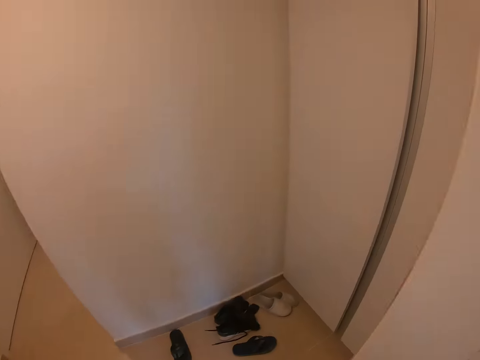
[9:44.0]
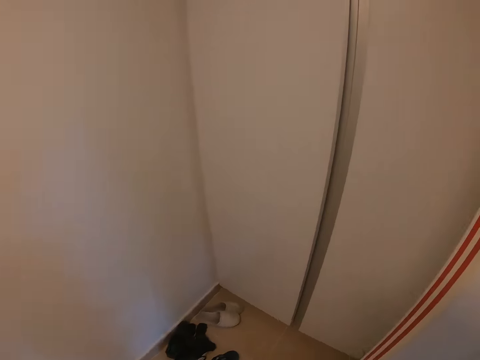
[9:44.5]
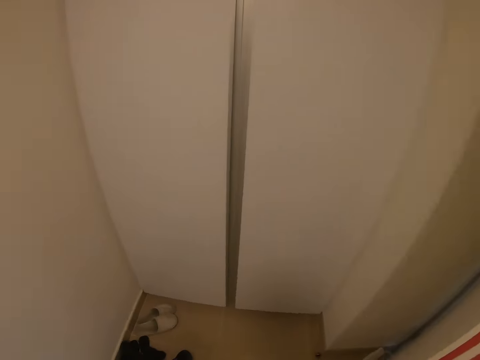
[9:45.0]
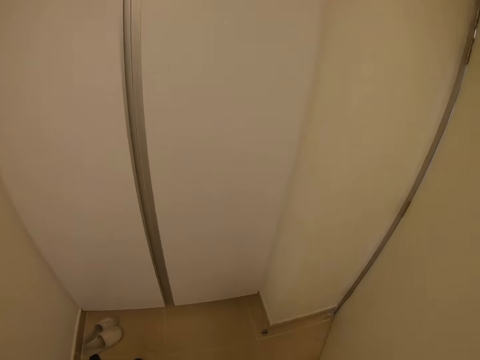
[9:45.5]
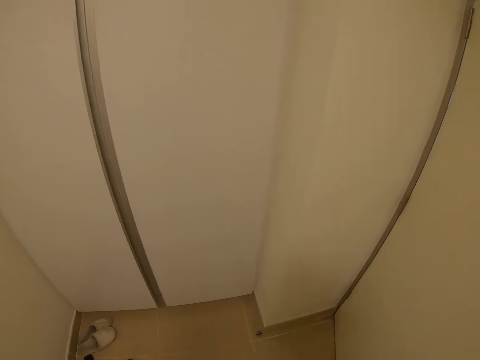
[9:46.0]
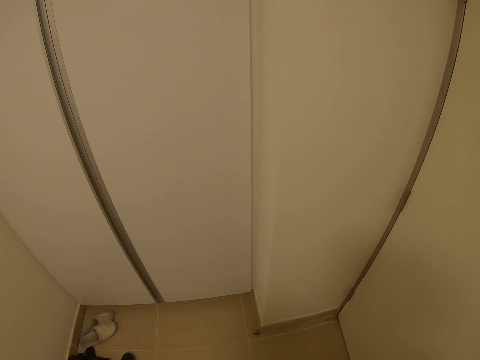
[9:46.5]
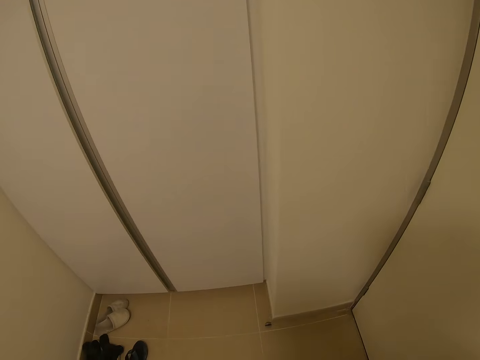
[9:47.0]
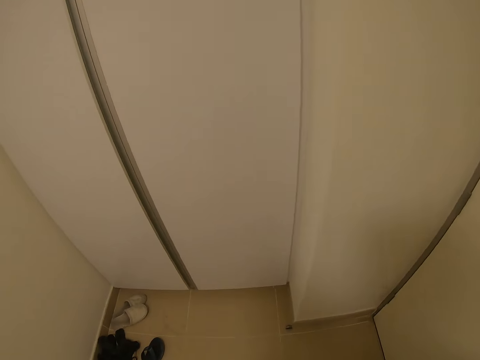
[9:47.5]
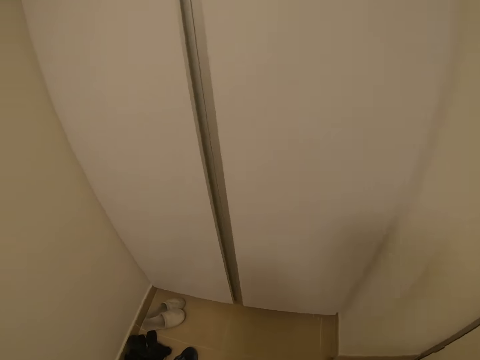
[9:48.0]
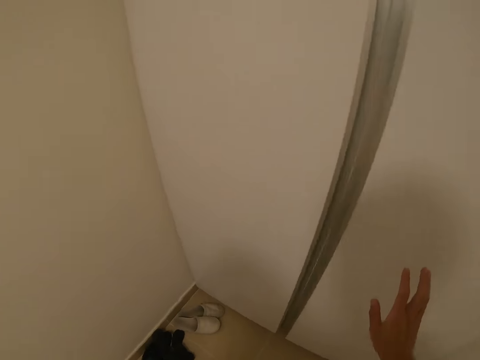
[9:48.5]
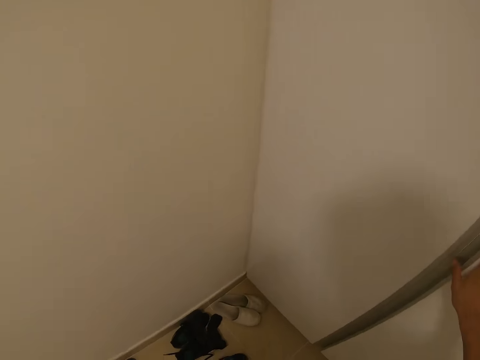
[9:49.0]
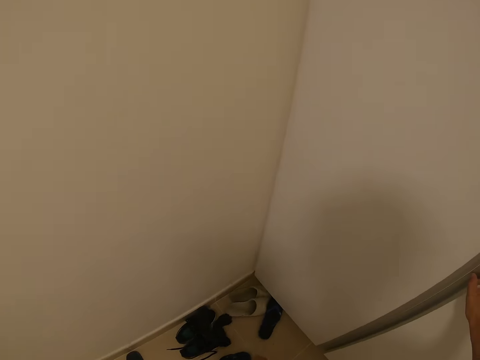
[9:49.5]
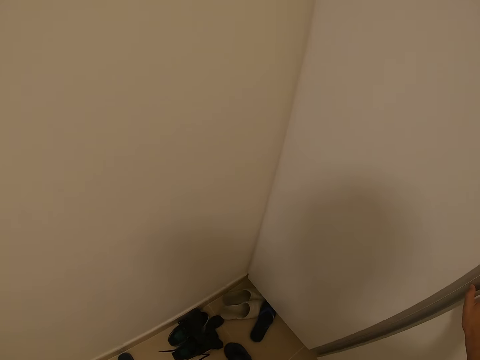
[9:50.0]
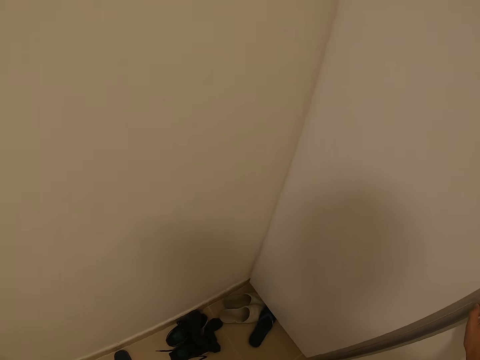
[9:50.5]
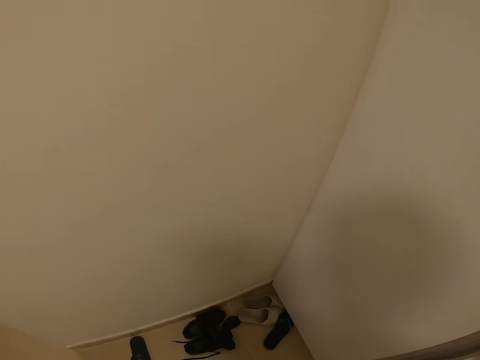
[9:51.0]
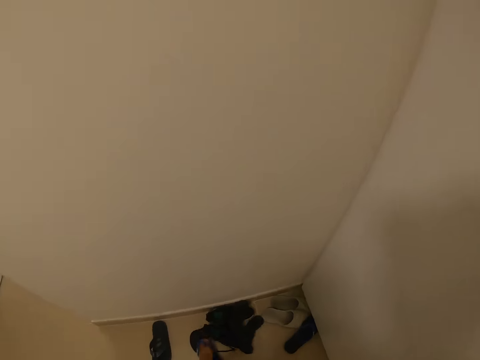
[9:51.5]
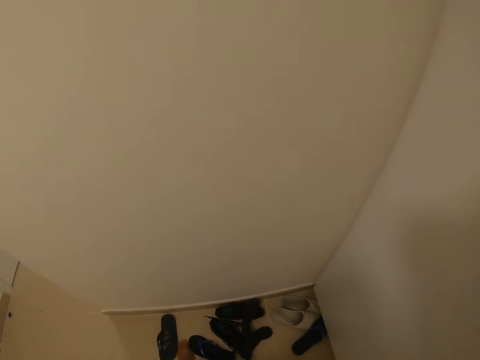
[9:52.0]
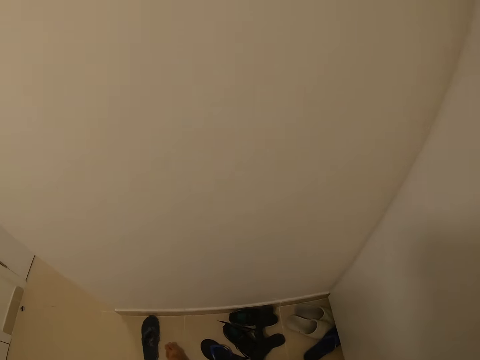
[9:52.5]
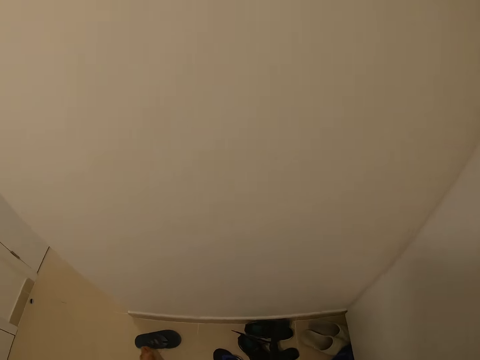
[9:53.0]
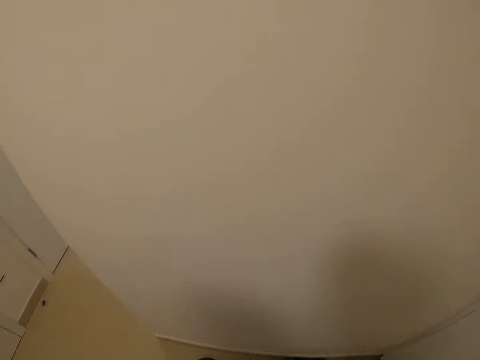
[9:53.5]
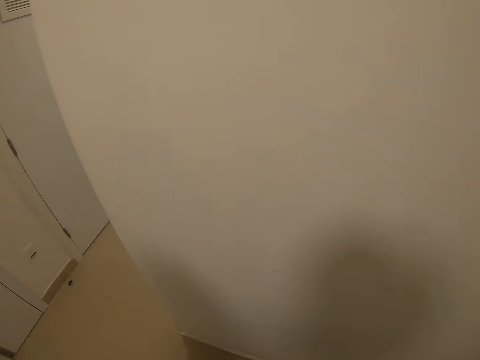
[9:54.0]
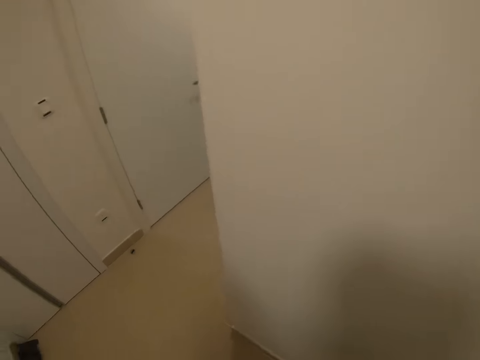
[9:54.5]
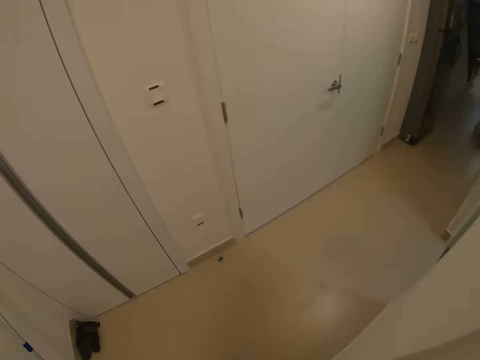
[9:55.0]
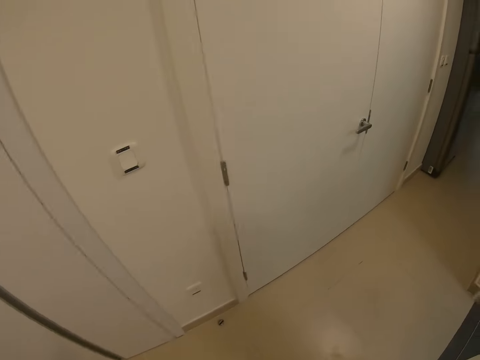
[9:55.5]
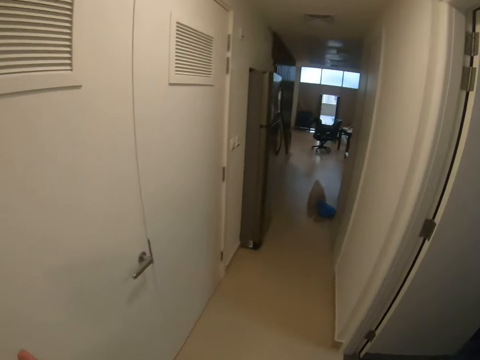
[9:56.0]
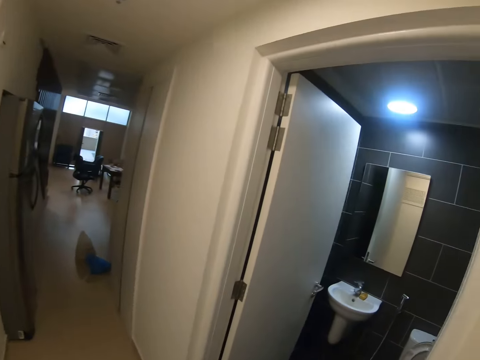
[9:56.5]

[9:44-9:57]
The camera wearer enters the house. He removes his shoes.

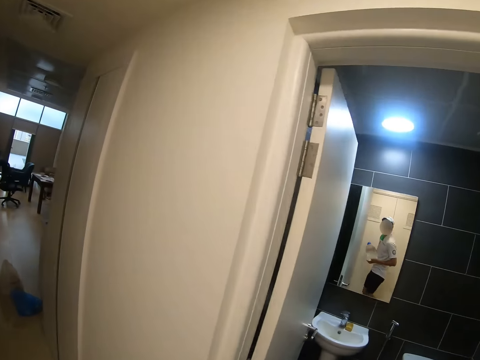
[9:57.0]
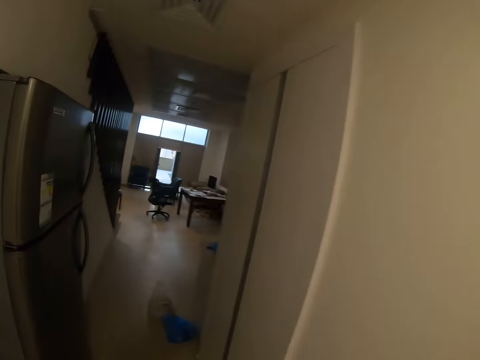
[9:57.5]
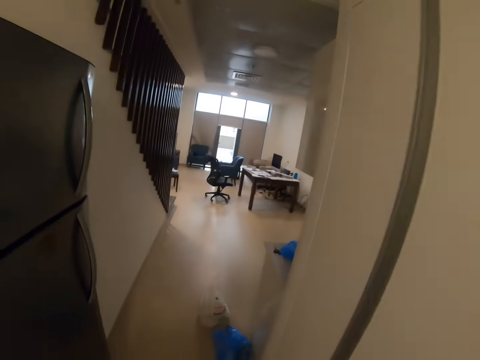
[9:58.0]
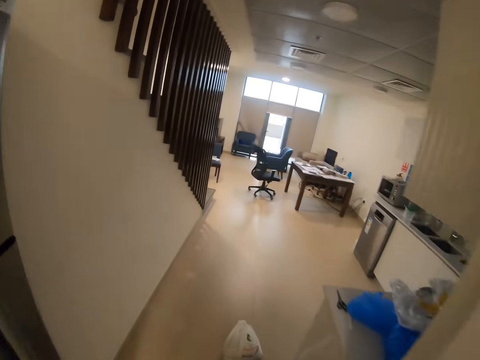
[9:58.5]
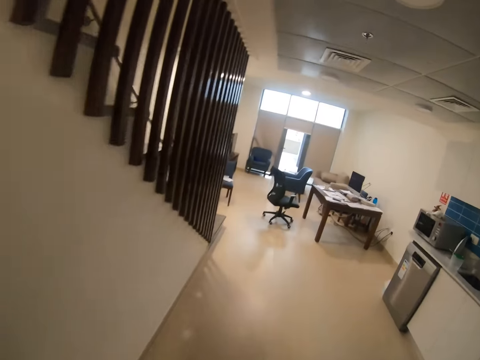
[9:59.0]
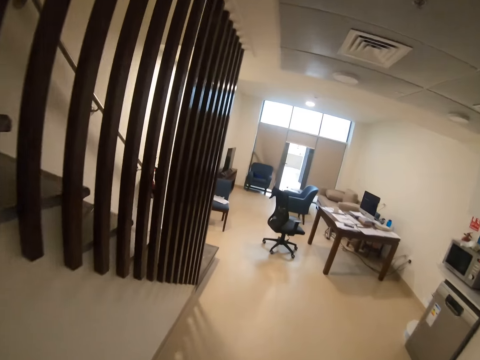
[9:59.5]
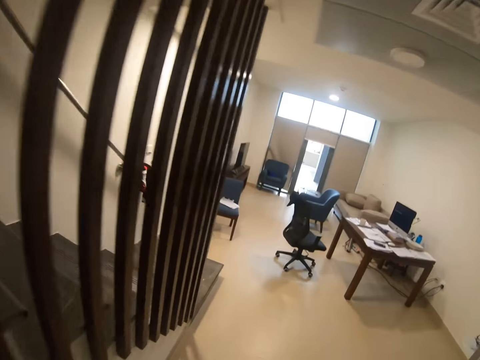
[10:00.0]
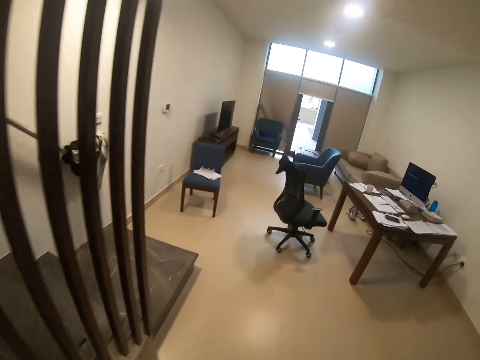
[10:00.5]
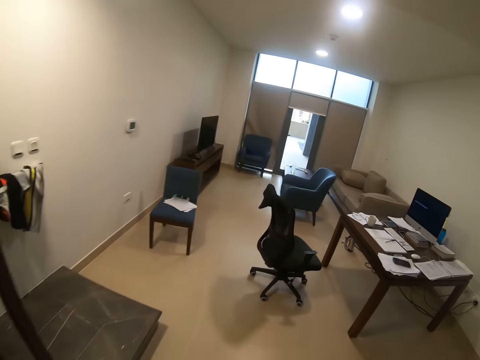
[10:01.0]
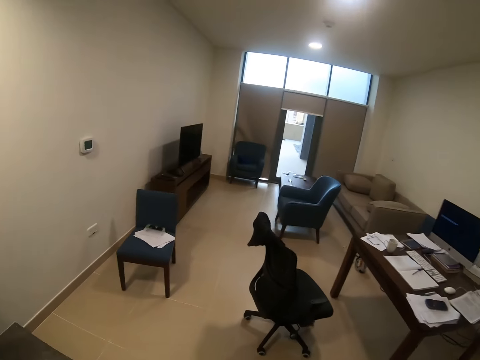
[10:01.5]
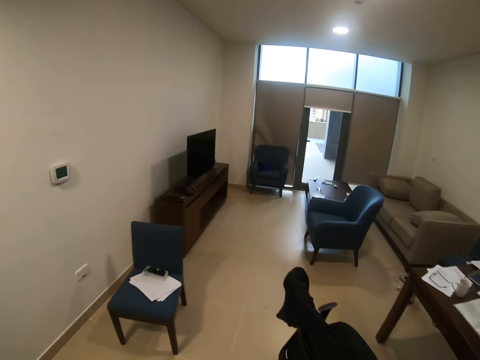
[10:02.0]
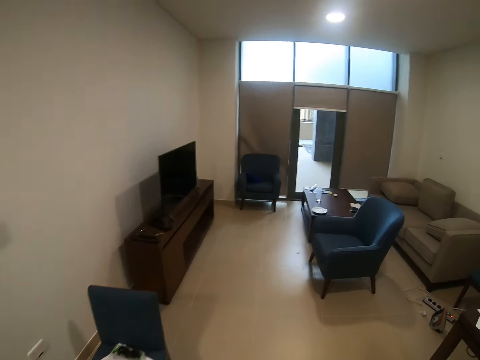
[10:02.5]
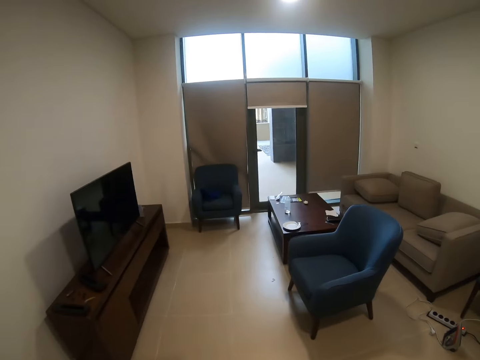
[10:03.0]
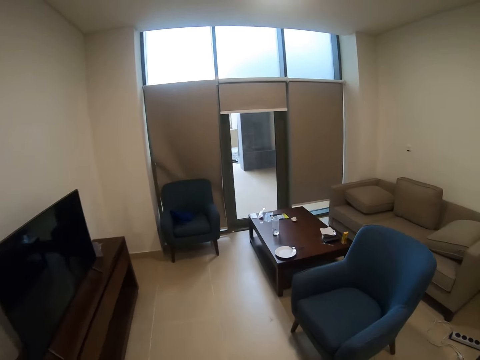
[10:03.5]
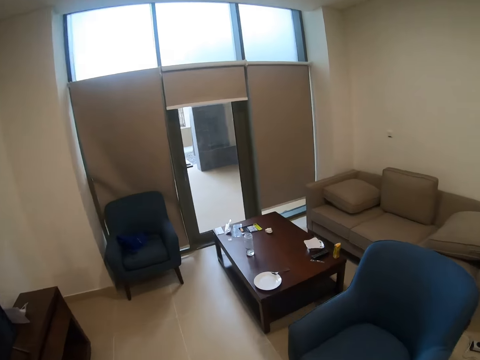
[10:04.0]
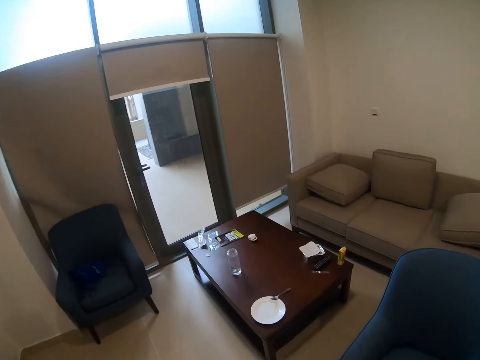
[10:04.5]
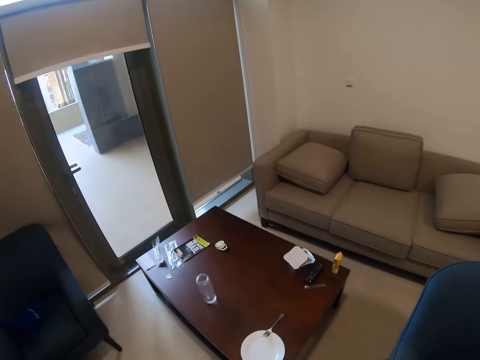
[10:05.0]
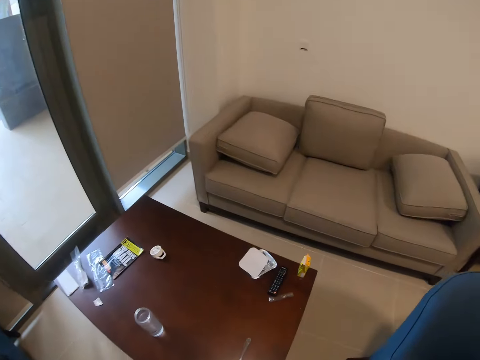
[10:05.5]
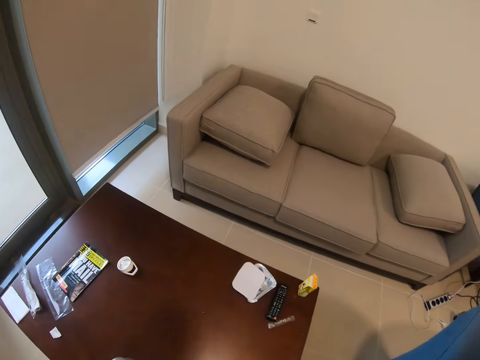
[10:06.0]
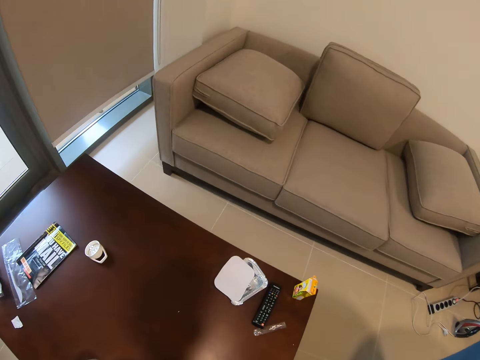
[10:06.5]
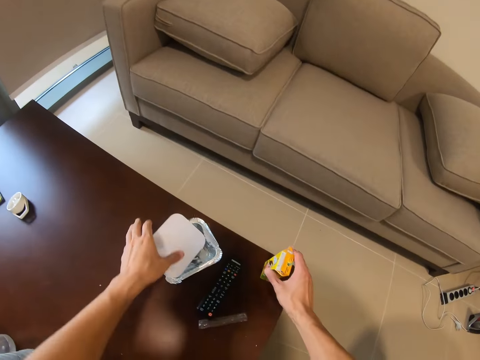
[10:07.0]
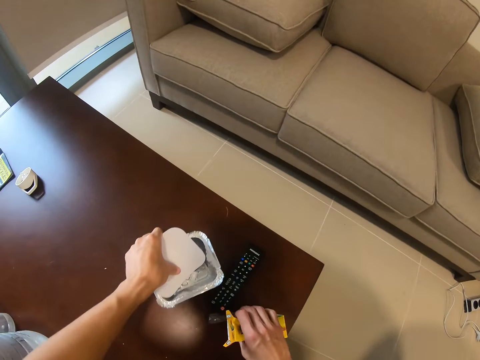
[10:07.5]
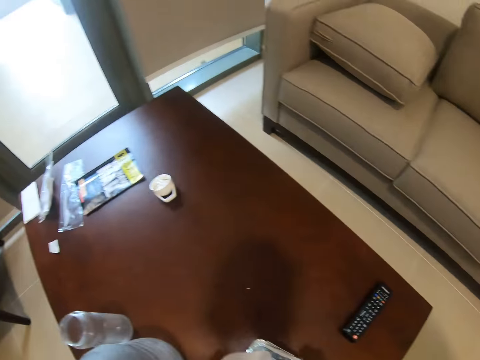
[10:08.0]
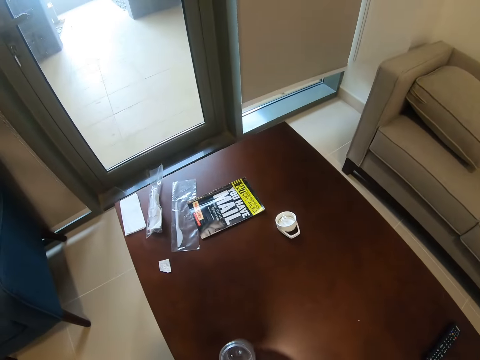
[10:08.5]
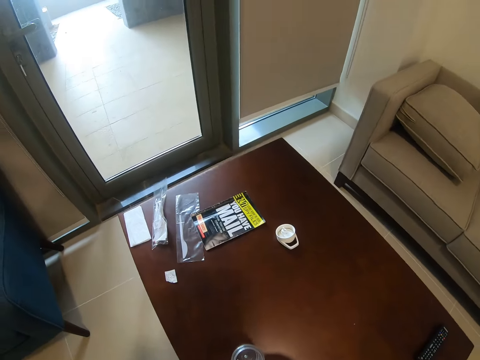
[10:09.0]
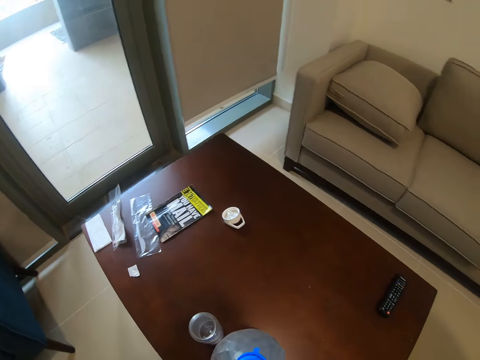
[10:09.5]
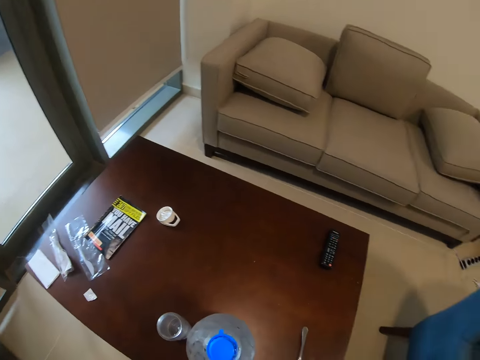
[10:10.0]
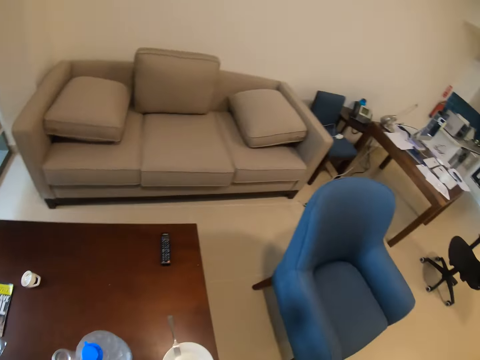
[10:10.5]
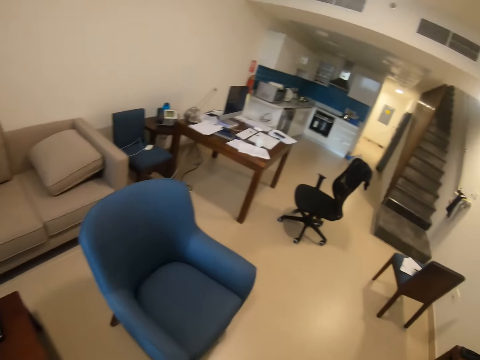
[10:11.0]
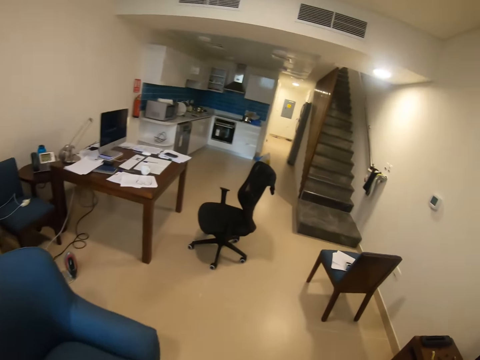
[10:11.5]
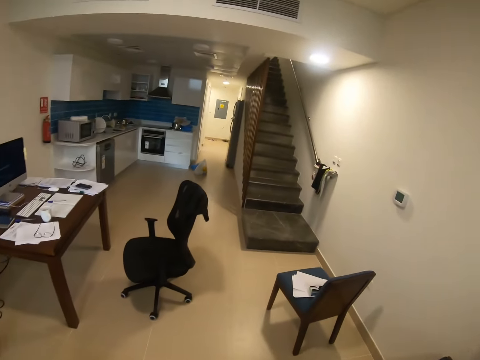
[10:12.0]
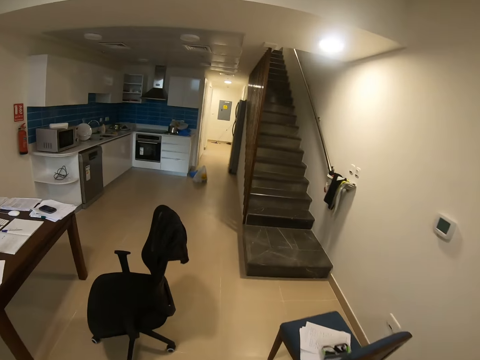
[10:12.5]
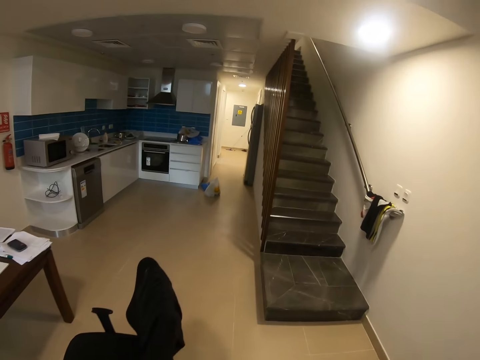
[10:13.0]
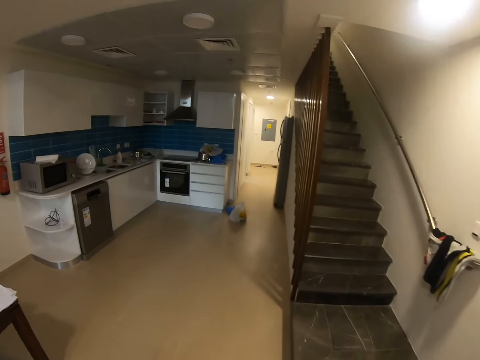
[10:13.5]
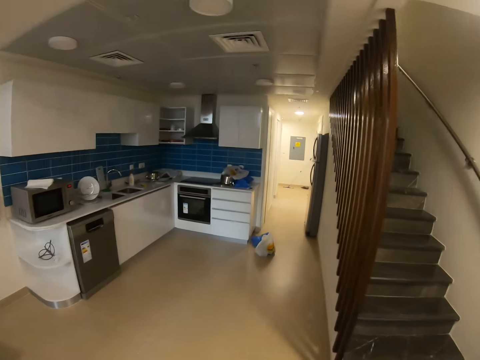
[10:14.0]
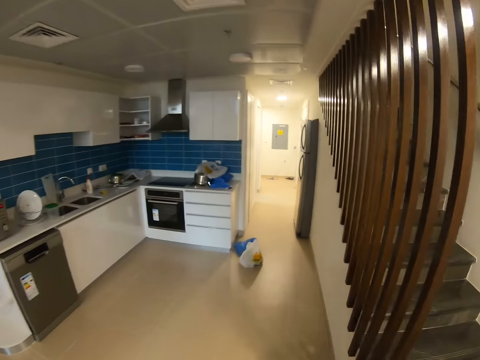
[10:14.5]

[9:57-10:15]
The camera wearer walks around the house. They pick some leftovers on the table and walk to the kitchen.
